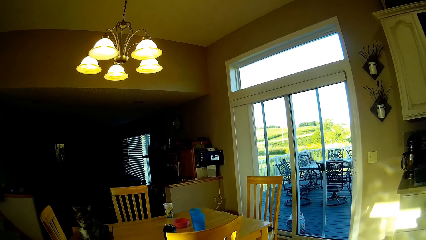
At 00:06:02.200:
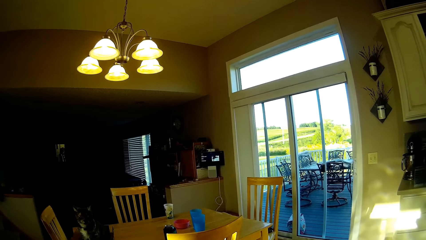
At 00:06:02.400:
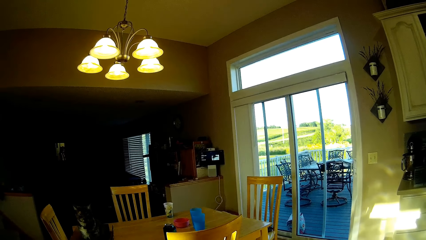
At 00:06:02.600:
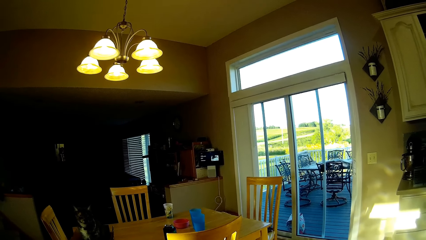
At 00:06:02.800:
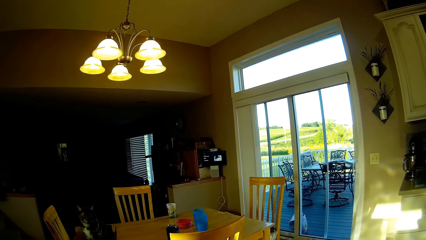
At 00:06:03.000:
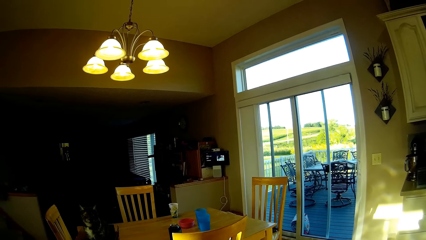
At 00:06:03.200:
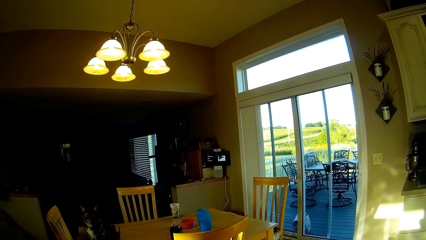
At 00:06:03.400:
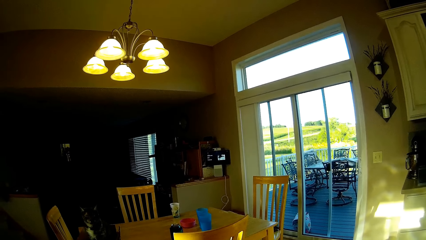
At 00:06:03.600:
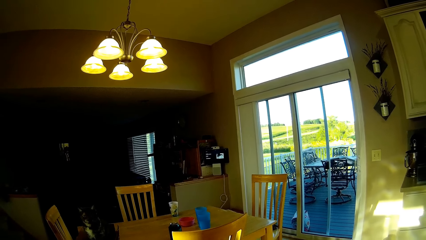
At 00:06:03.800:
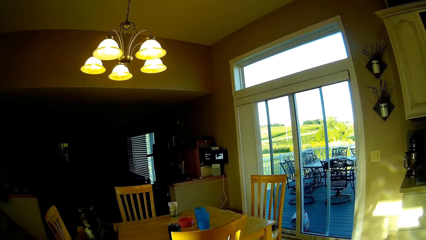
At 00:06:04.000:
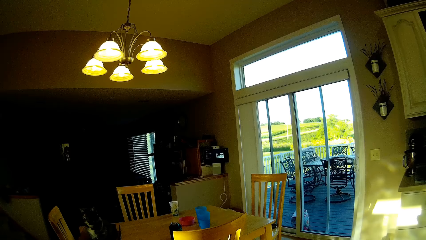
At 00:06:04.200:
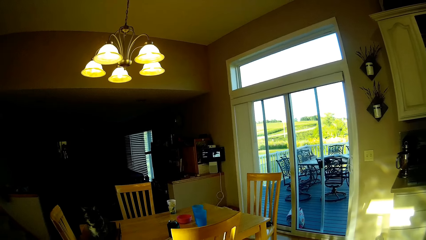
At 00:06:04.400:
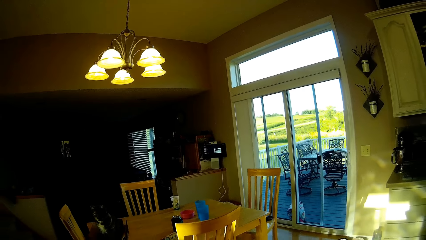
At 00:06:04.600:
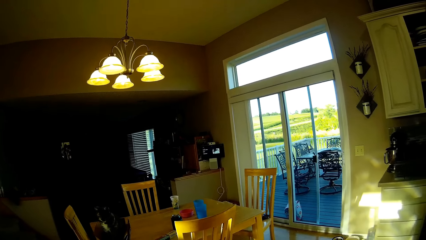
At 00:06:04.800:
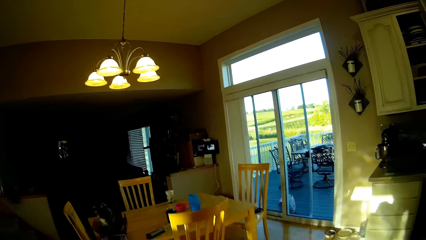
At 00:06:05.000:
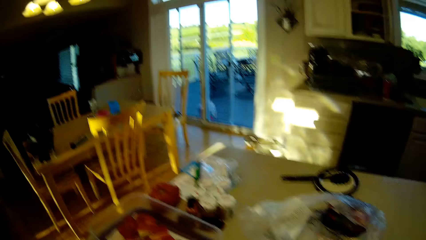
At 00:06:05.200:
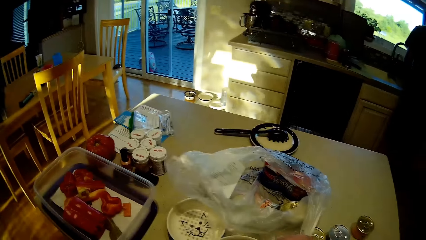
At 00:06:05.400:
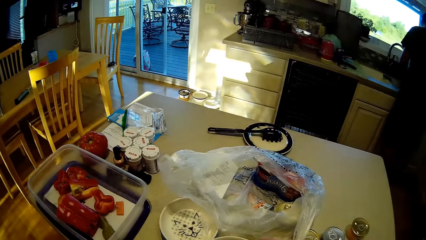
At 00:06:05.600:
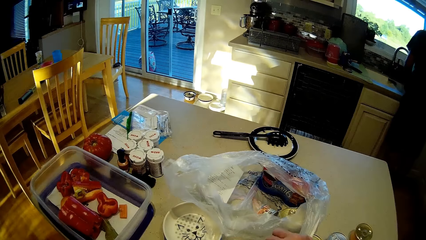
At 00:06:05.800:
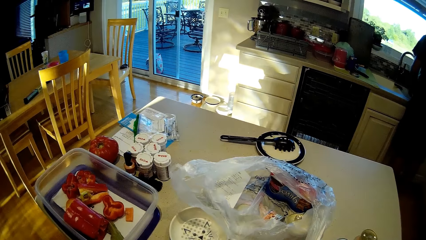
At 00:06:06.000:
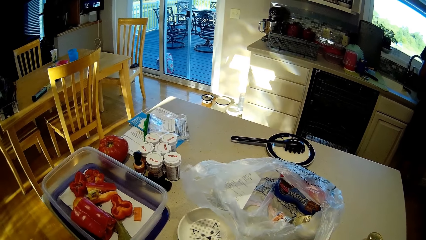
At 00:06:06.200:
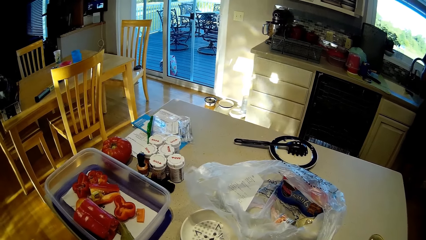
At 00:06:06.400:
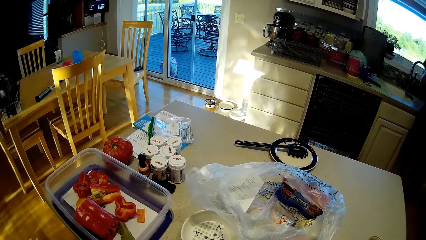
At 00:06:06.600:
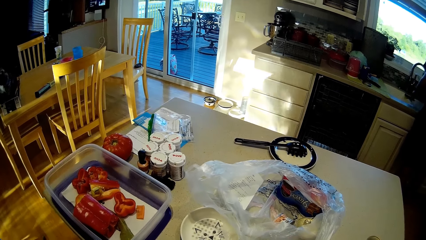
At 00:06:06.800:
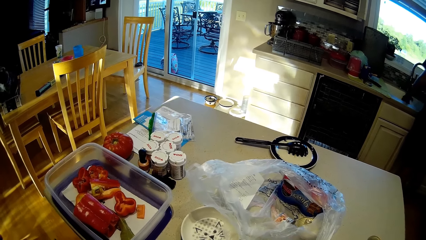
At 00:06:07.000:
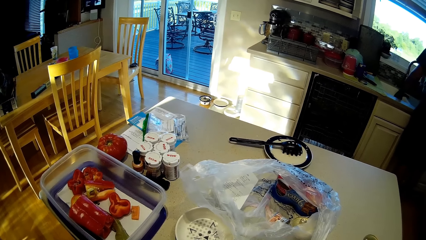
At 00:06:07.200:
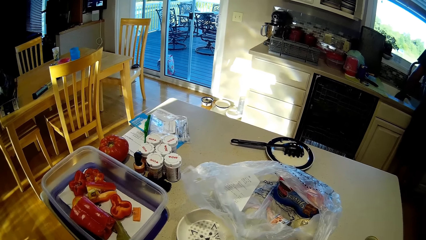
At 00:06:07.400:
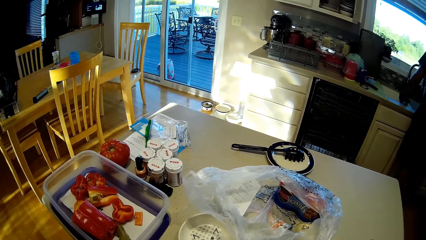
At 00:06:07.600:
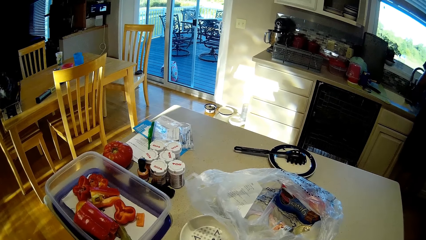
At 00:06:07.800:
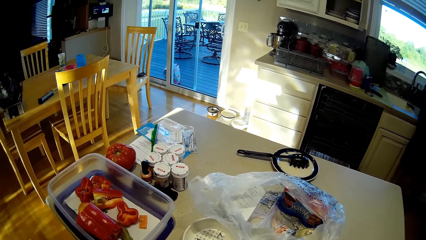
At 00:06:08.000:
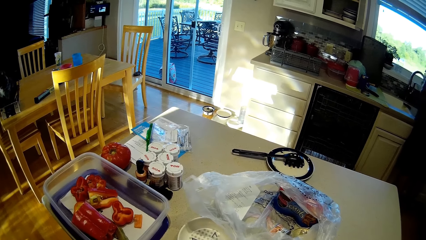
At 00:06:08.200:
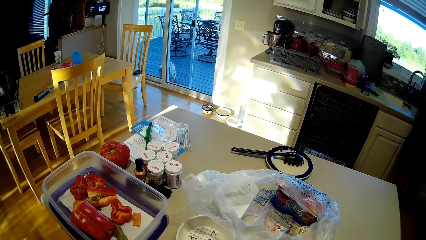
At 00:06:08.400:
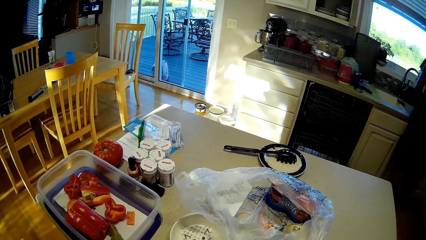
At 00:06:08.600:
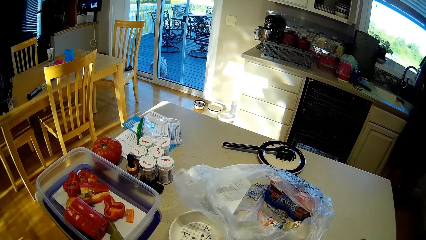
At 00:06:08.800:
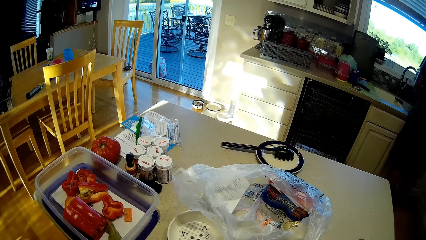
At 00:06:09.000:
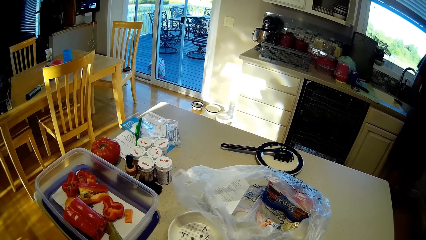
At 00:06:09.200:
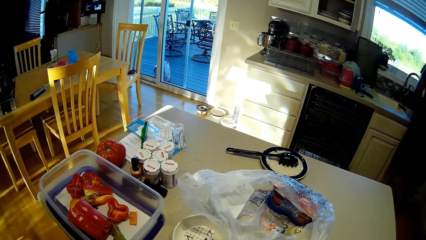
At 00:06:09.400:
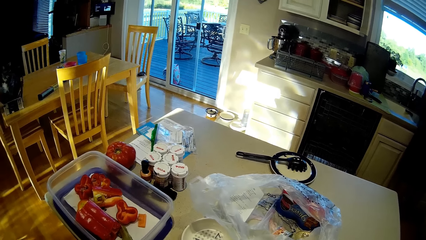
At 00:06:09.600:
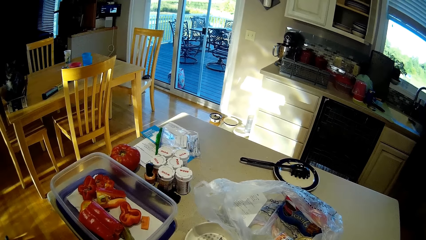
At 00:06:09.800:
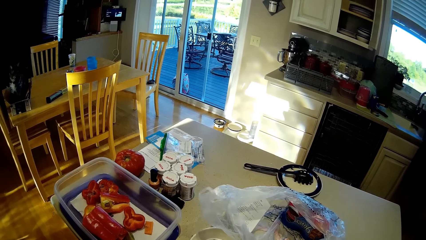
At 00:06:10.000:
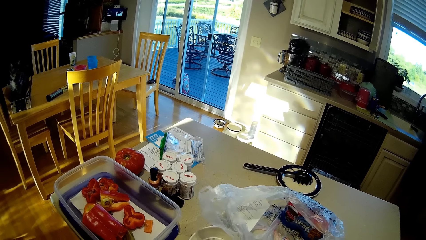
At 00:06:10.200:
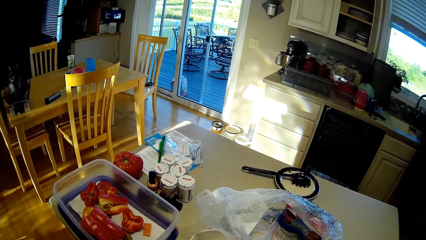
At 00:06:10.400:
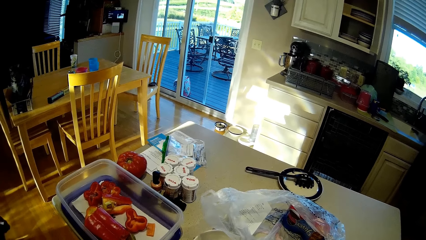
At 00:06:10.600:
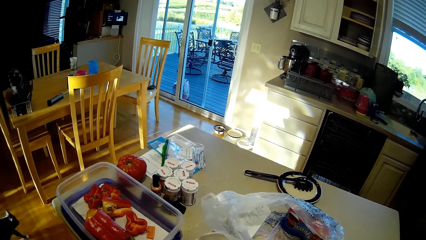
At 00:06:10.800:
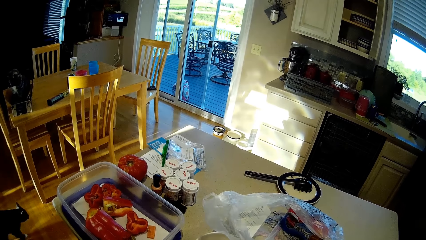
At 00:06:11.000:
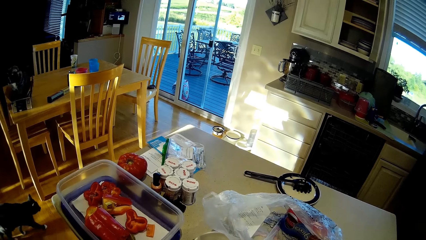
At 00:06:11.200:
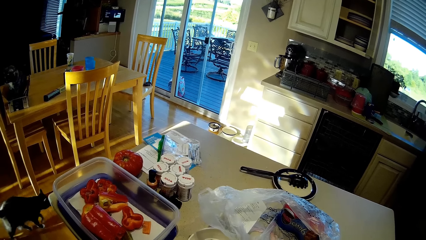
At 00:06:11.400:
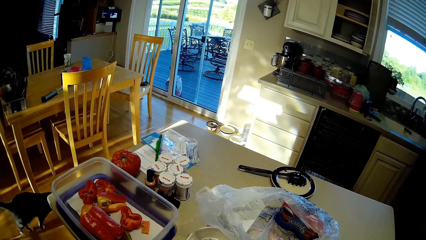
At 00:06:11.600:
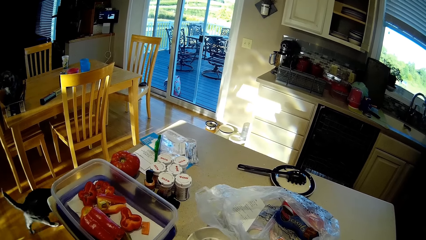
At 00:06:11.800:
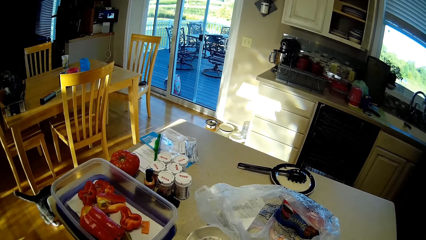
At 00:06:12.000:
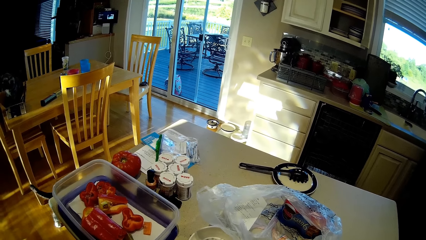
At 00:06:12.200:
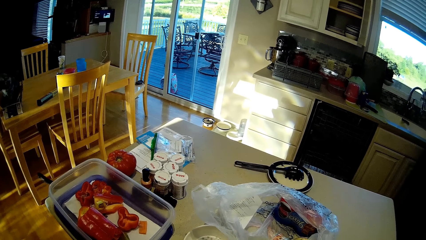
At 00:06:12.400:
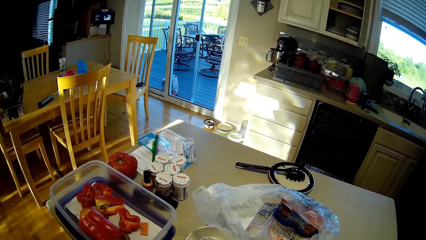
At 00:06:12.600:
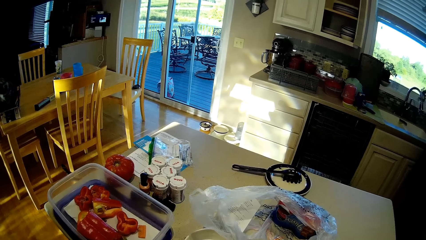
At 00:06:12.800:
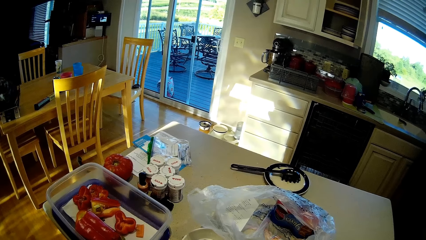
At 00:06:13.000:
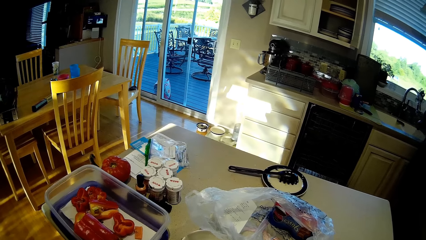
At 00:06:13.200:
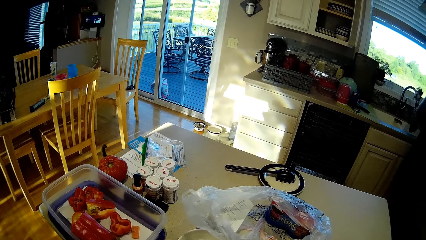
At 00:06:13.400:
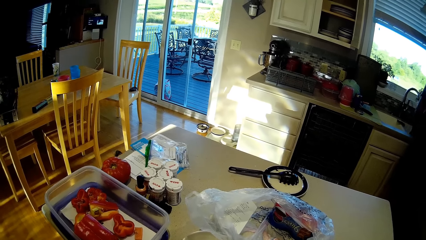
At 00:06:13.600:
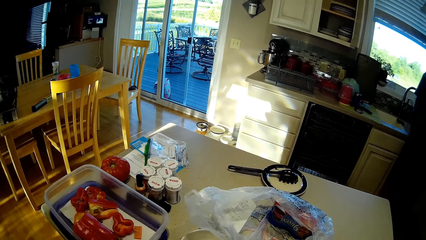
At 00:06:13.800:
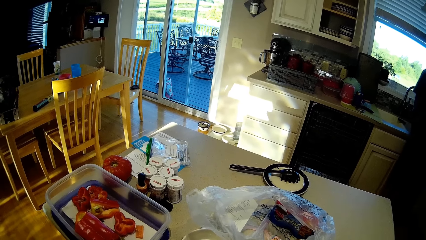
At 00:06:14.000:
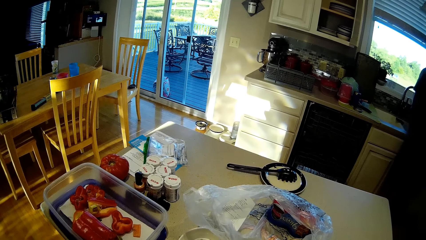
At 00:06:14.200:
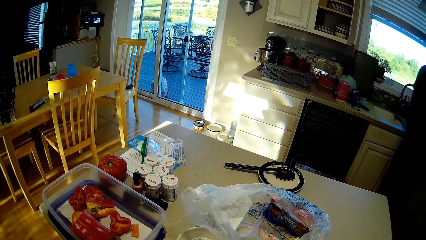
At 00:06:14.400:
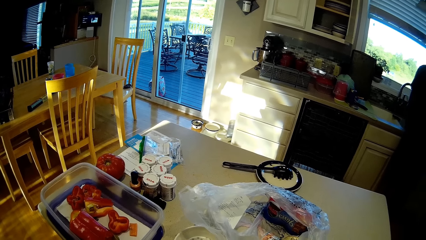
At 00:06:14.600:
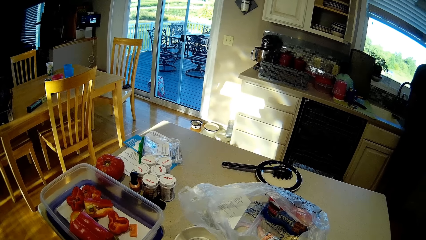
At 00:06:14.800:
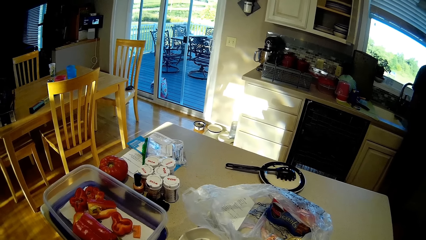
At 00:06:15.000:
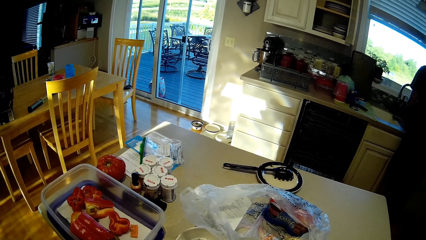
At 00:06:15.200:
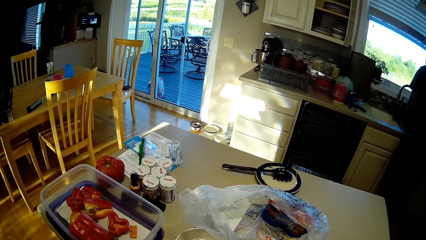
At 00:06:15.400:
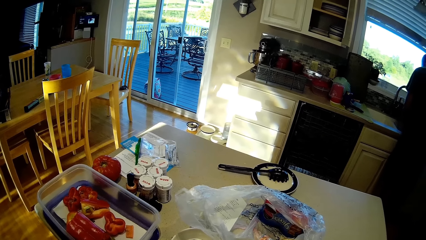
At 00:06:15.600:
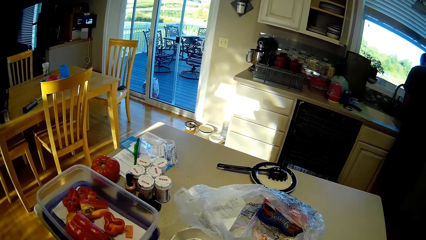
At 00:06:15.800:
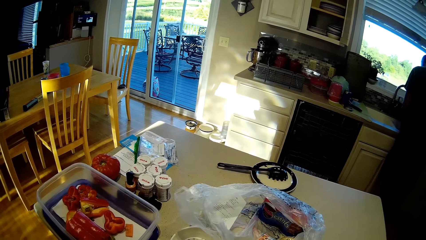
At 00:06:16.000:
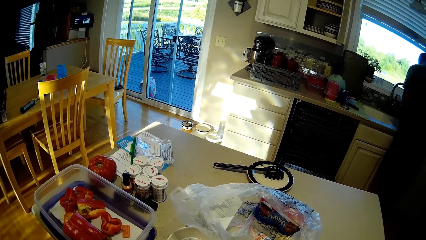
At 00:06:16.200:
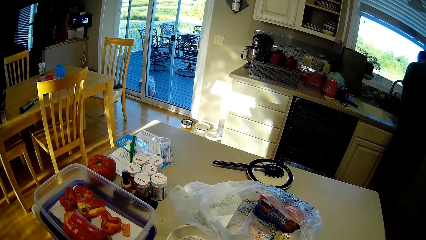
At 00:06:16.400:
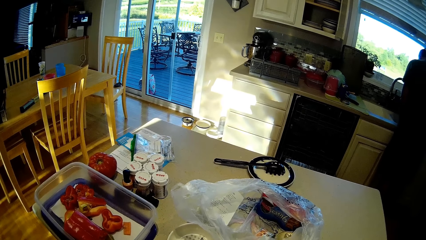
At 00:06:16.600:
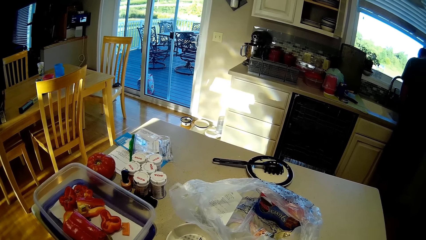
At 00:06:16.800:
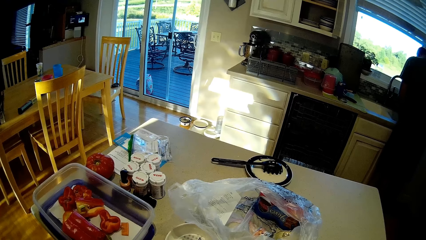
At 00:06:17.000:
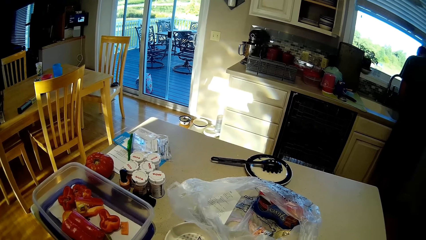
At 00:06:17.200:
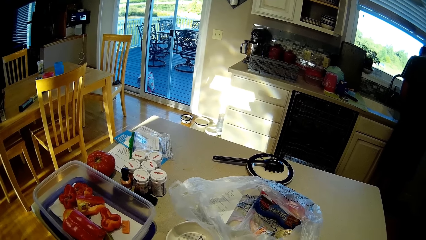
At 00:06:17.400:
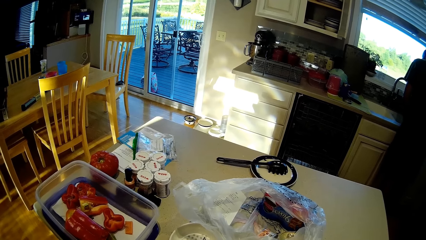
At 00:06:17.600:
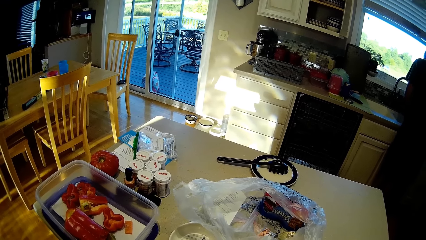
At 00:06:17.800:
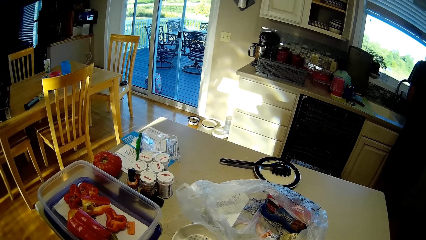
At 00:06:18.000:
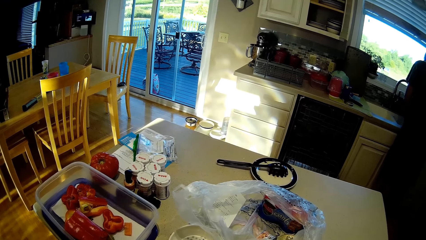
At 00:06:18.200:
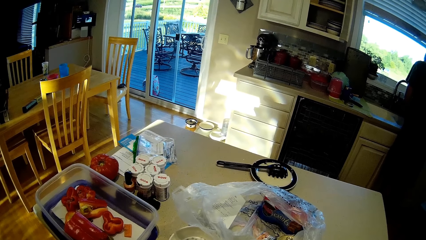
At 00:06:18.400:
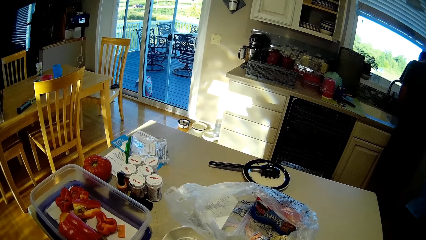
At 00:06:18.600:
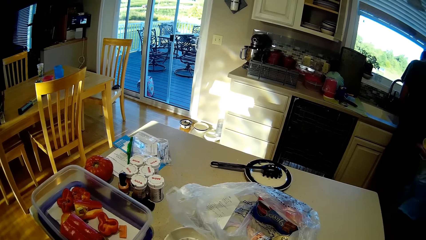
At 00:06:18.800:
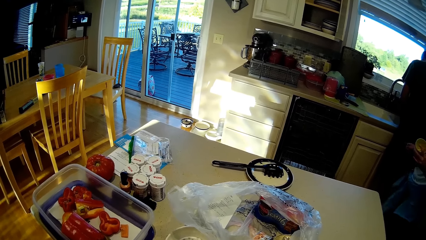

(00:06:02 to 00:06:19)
The camera wearer stirs the mixer in the bowl.
